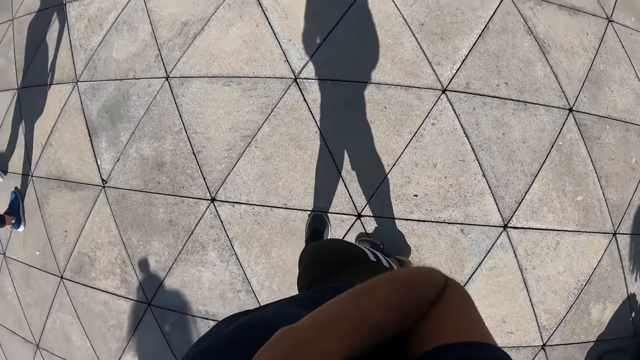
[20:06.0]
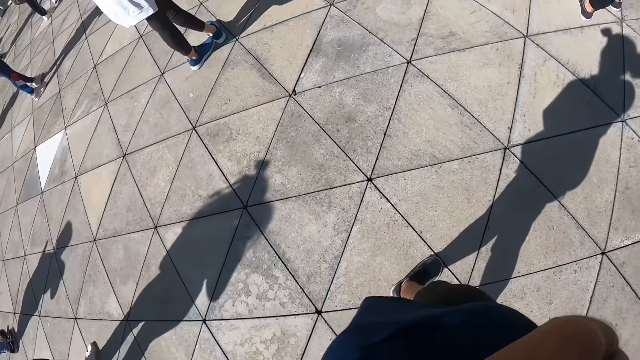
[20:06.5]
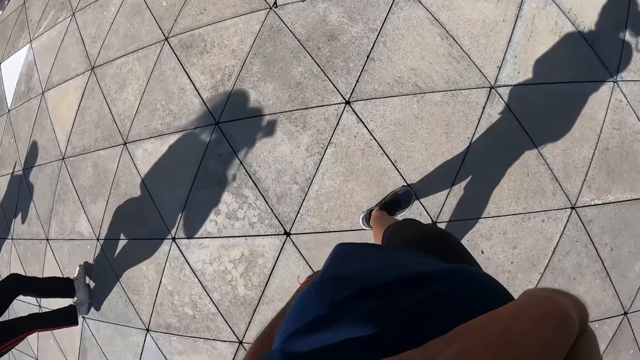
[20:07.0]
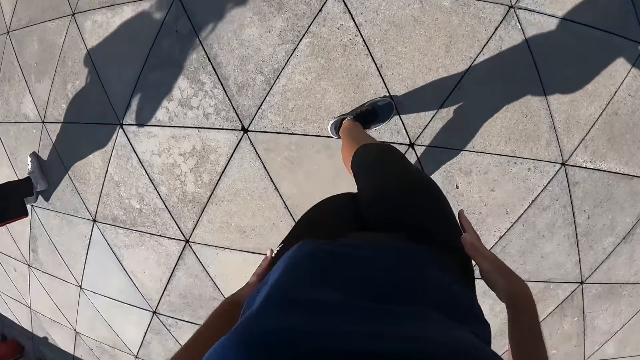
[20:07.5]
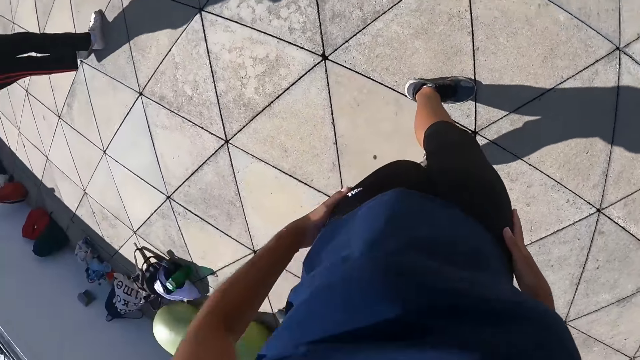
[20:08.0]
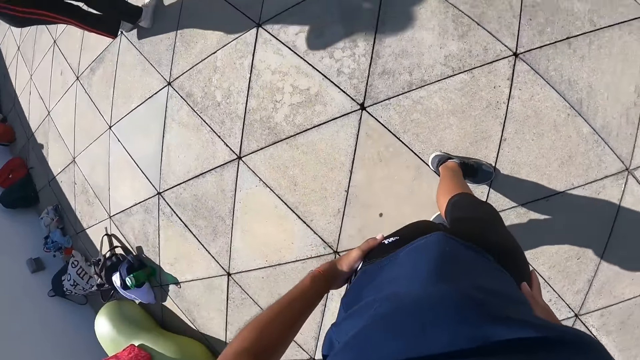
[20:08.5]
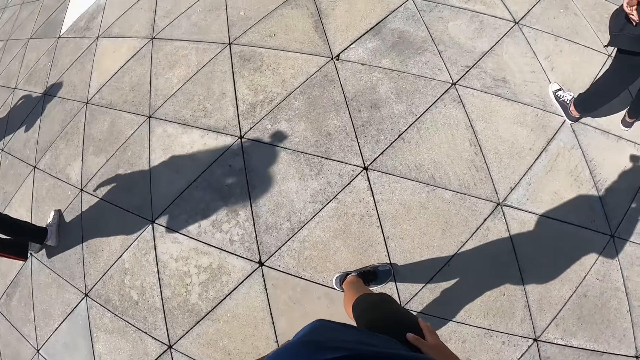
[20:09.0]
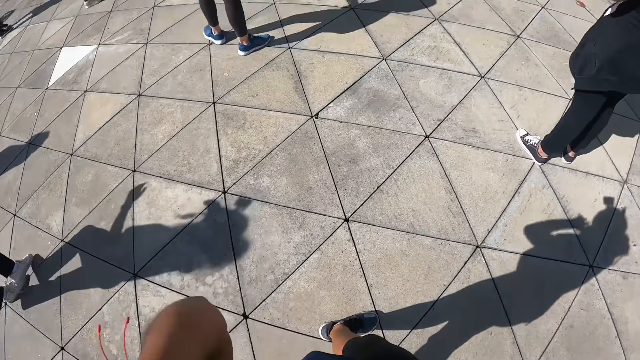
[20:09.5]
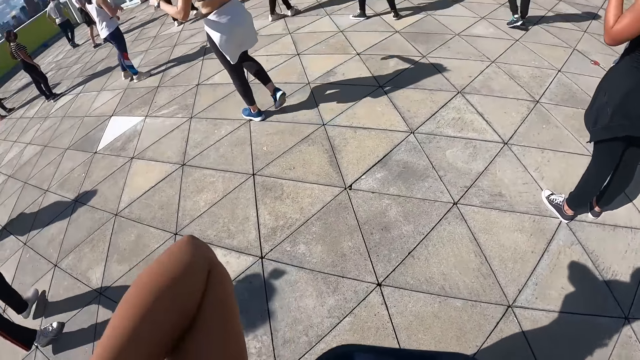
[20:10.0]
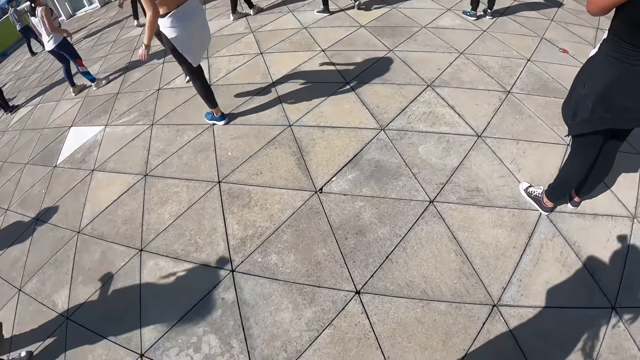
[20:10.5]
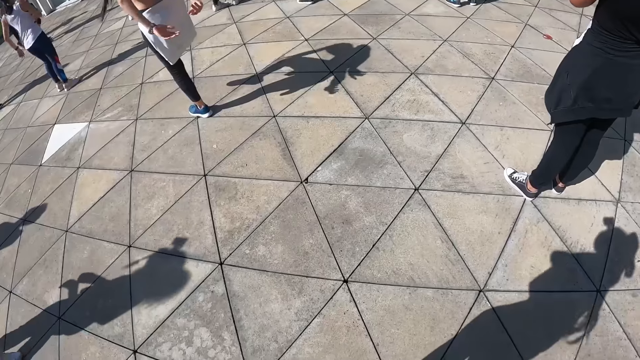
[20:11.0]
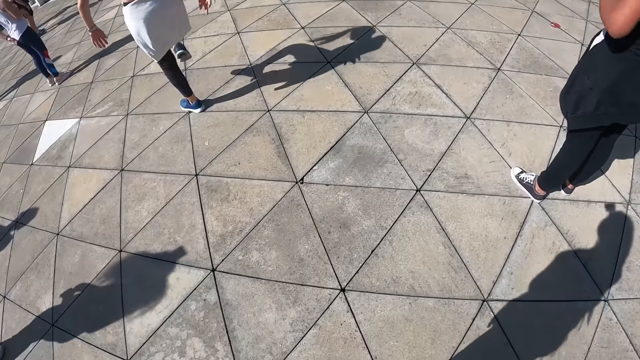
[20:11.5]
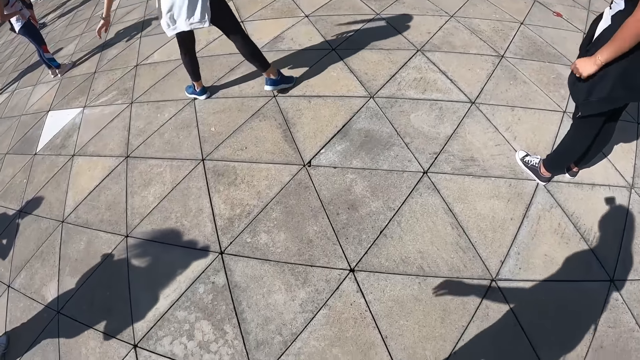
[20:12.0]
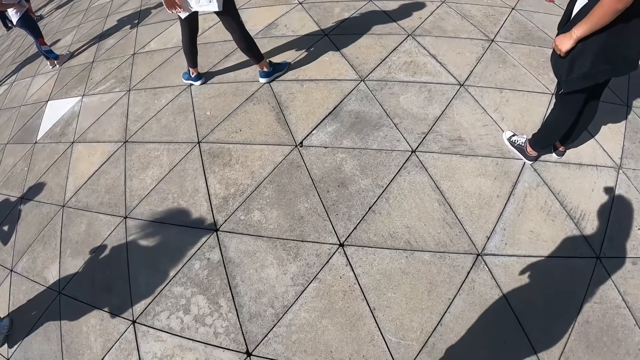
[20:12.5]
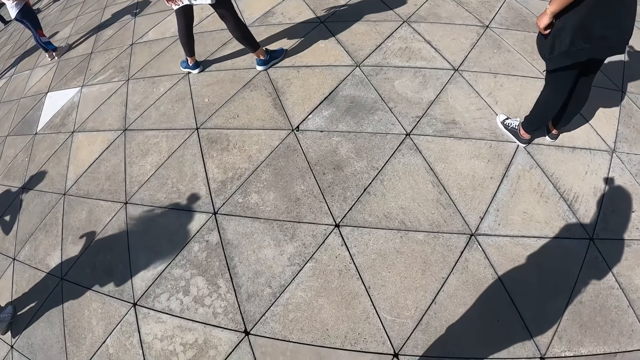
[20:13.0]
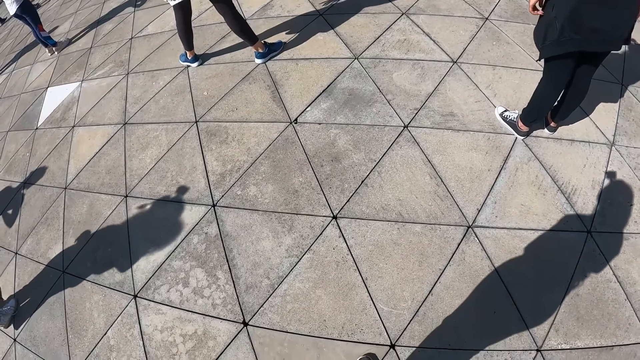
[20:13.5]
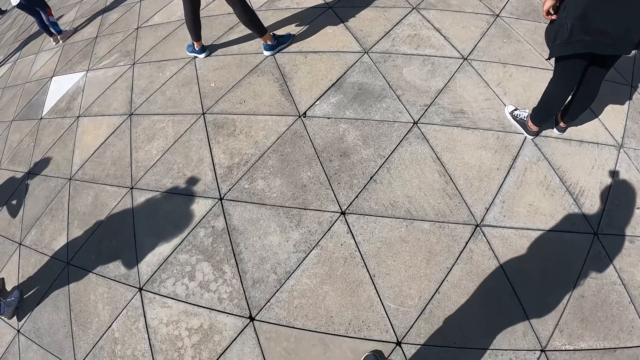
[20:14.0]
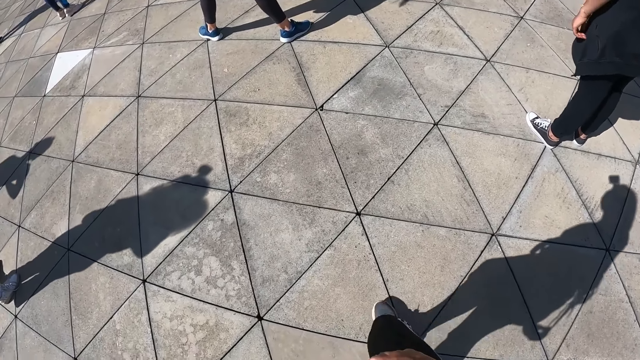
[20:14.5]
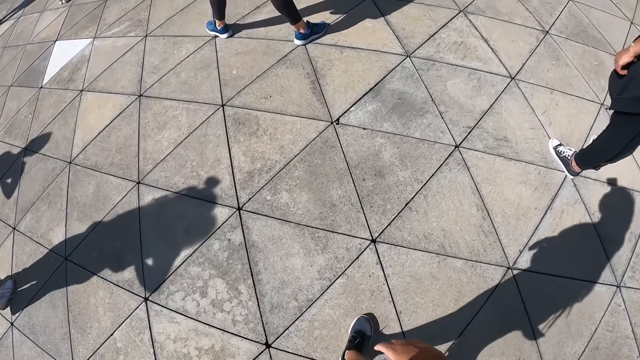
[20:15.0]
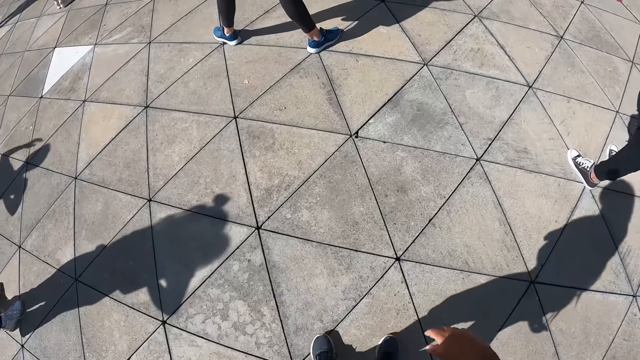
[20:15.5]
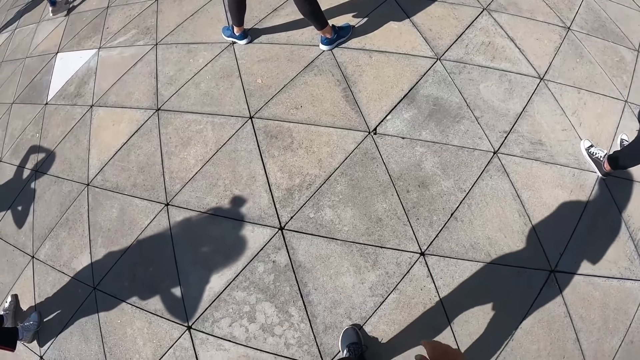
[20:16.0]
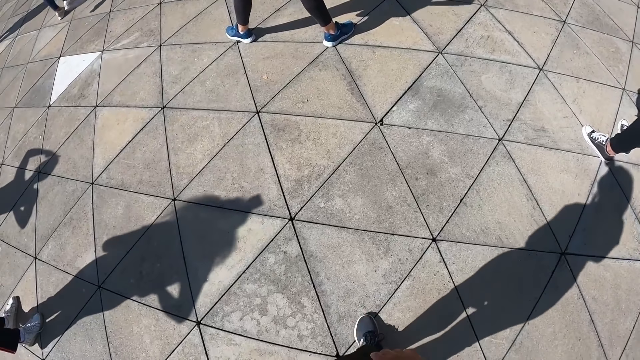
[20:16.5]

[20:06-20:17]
The camera wearer packs her hair with her hands. She moves her legs to the left.

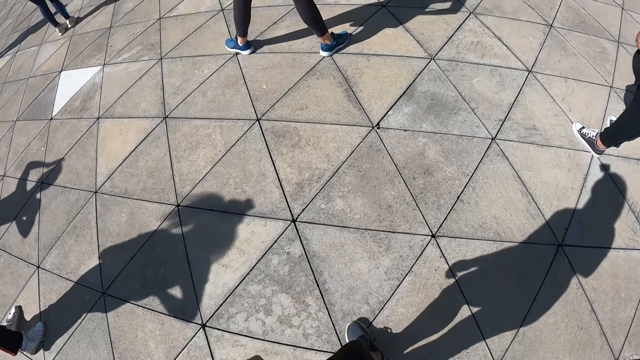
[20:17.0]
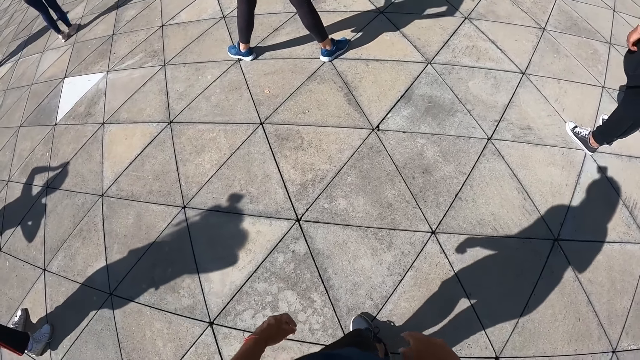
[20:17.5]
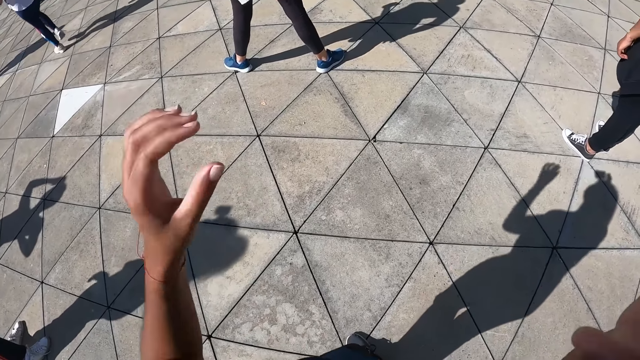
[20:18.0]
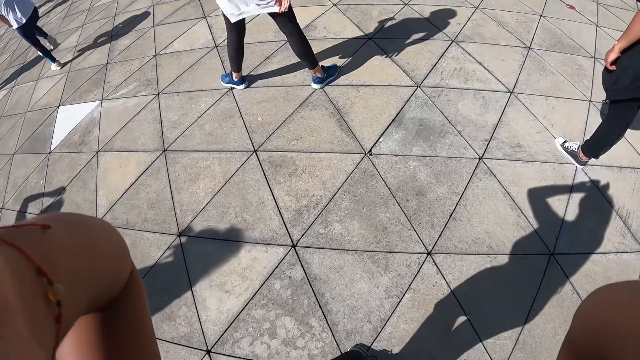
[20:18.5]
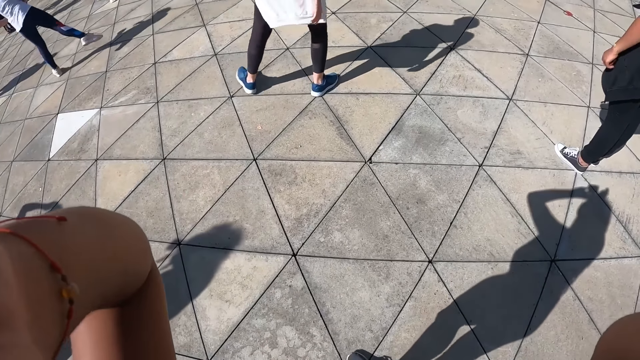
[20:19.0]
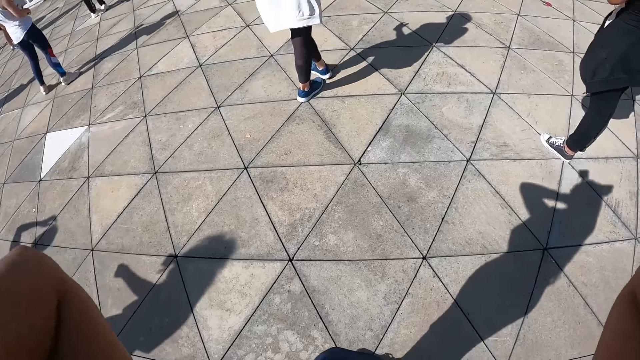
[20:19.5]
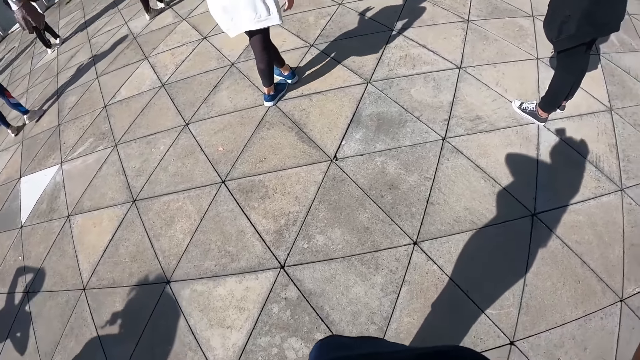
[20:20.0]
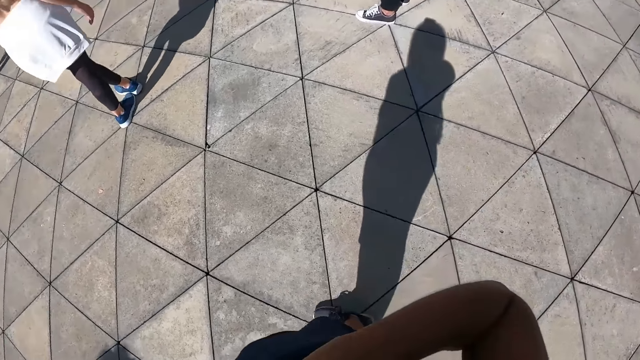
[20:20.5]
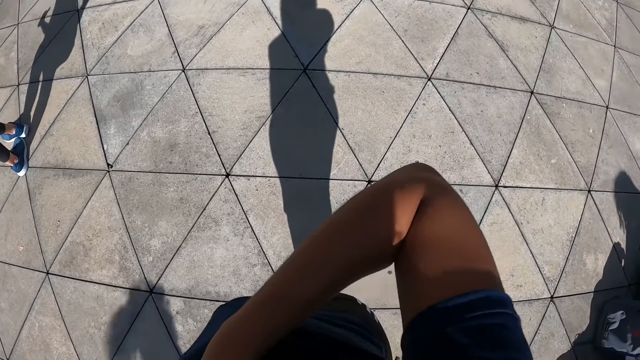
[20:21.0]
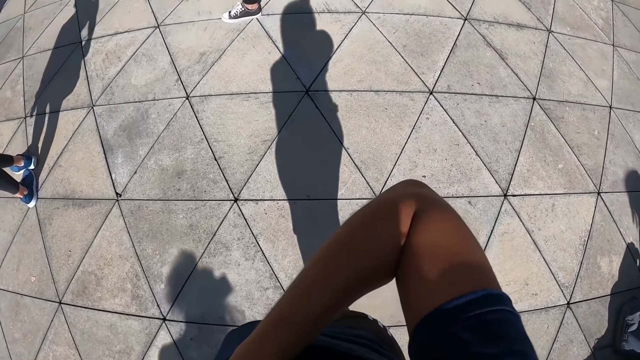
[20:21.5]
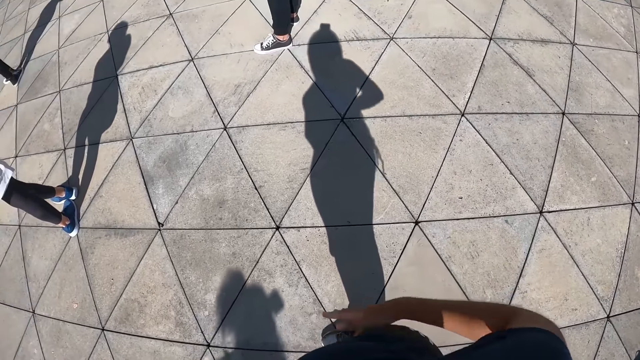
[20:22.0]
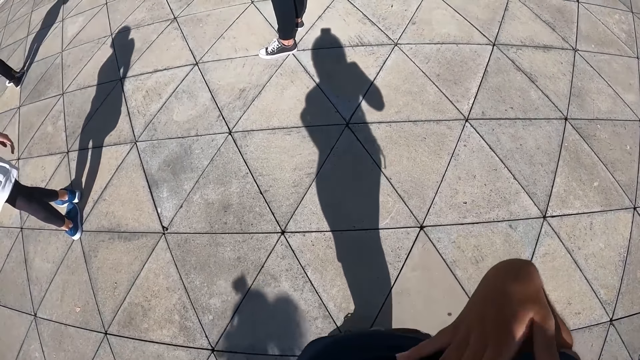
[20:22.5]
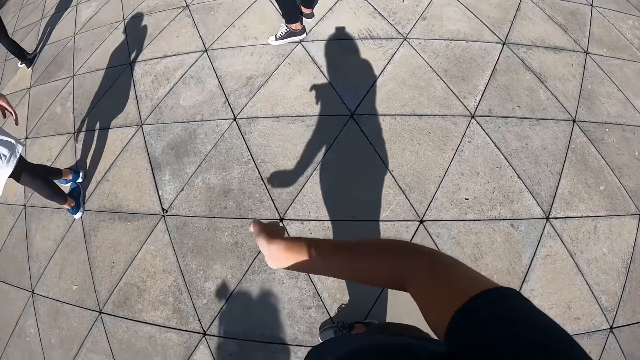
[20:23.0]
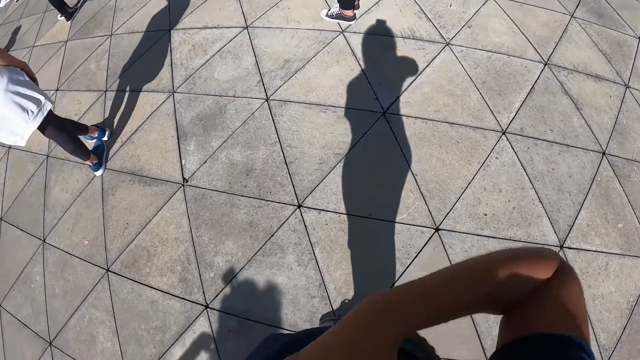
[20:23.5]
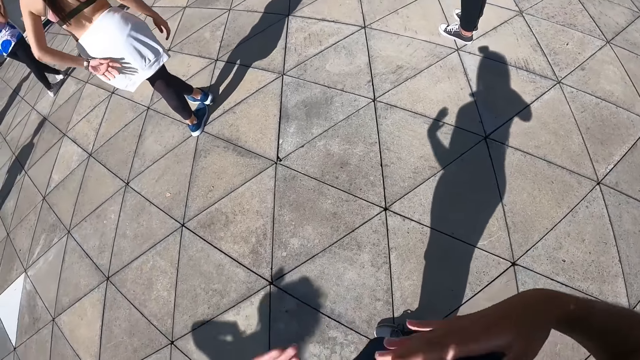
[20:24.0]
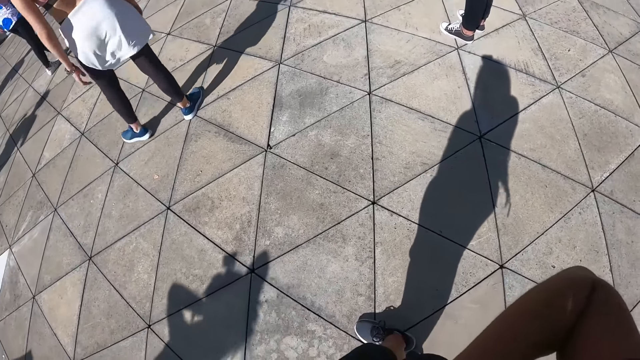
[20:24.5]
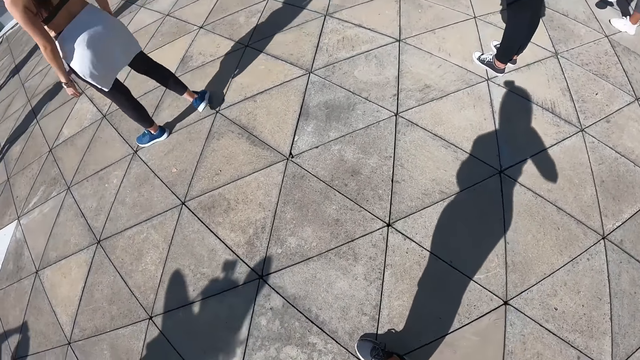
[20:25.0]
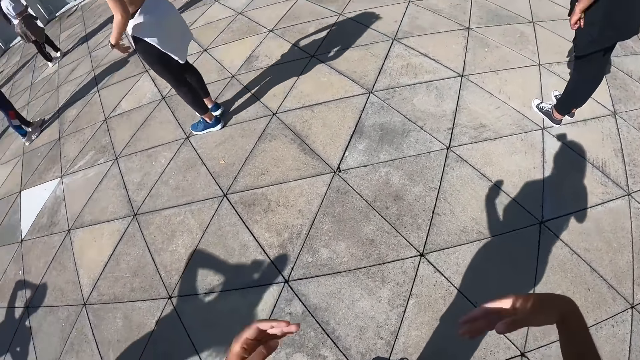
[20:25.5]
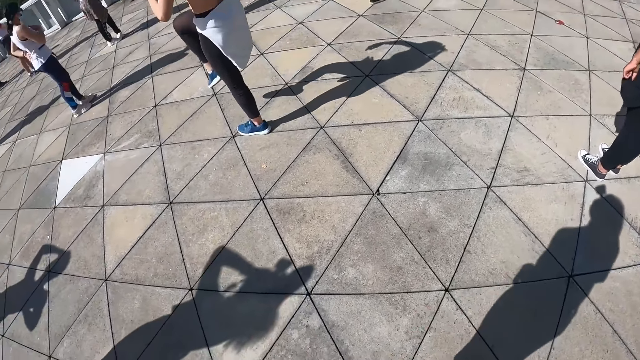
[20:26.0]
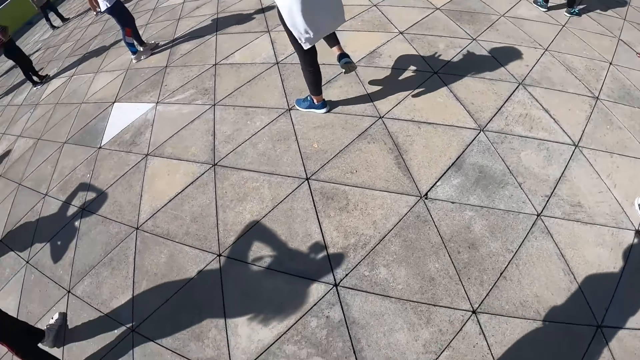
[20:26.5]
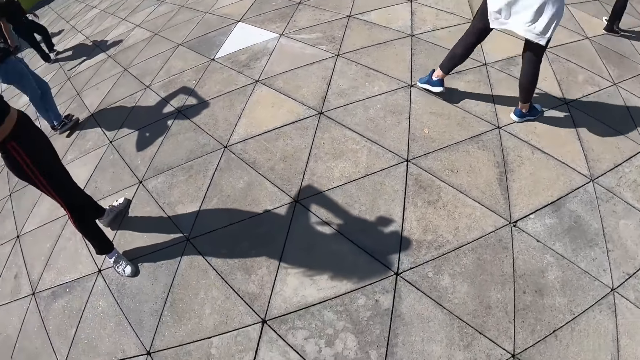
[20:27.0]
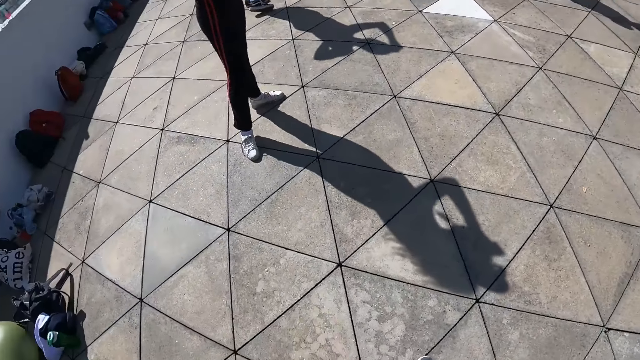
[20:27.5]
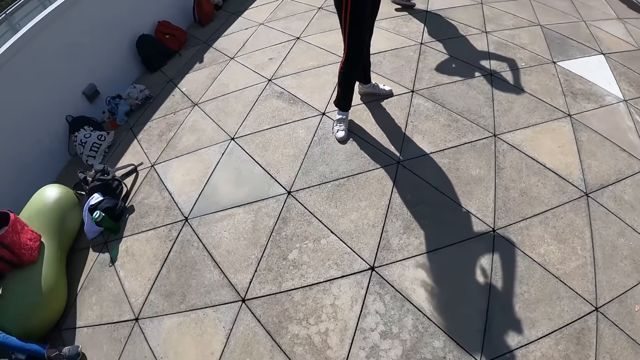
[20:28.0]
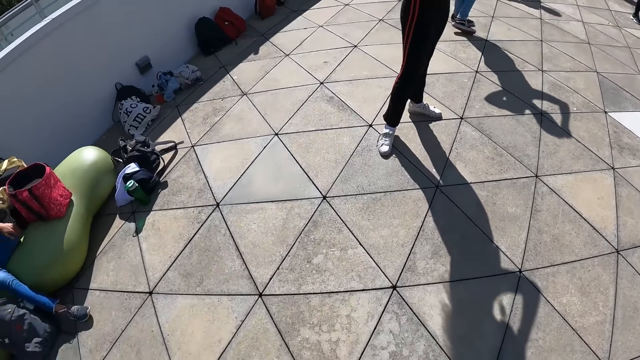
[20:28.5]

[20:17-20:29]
The camera wearer adjusts her hair. She adjusts a camera with her hands. She moves her hands. She makes dance moves in the compound.
